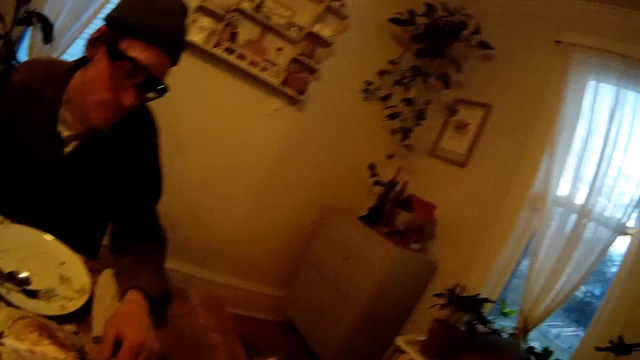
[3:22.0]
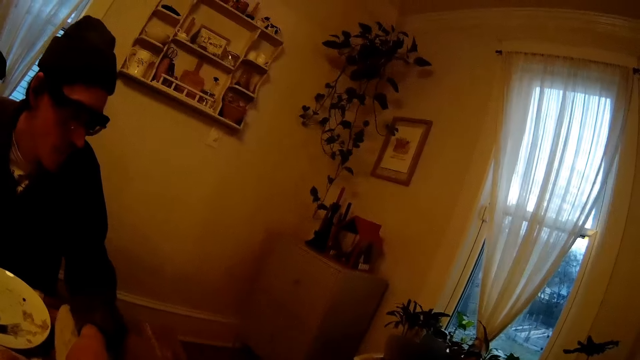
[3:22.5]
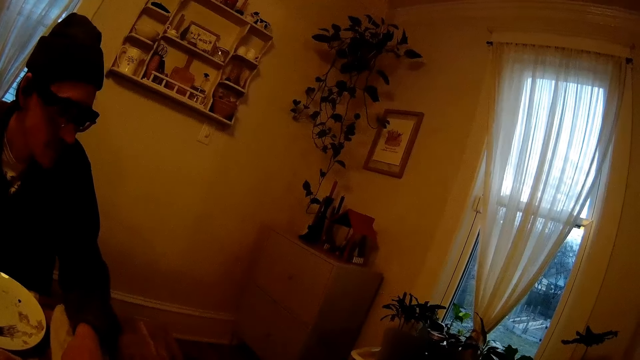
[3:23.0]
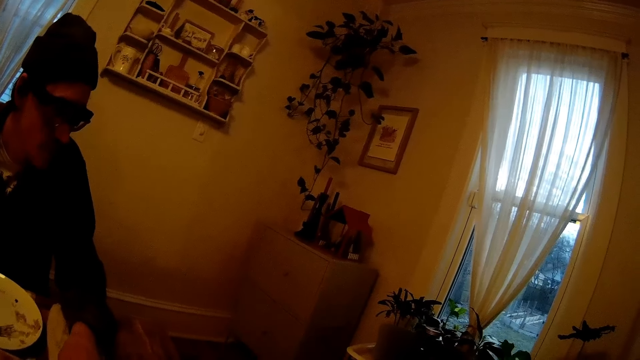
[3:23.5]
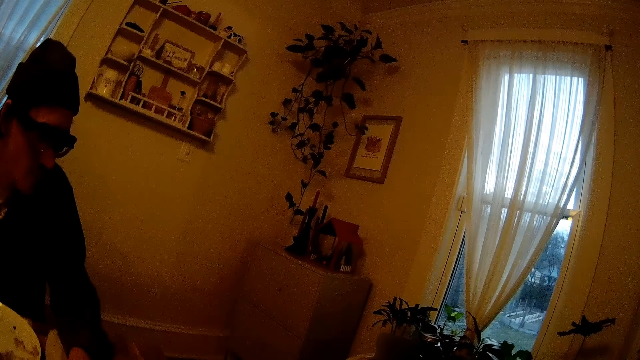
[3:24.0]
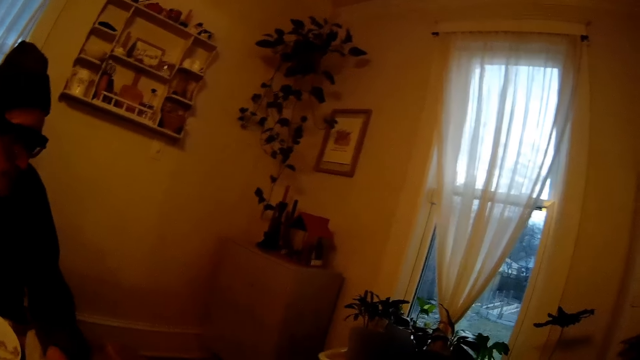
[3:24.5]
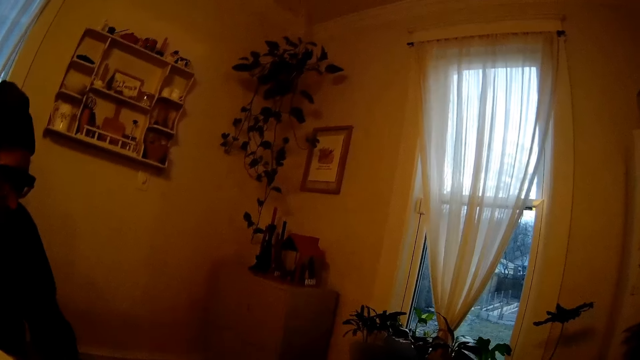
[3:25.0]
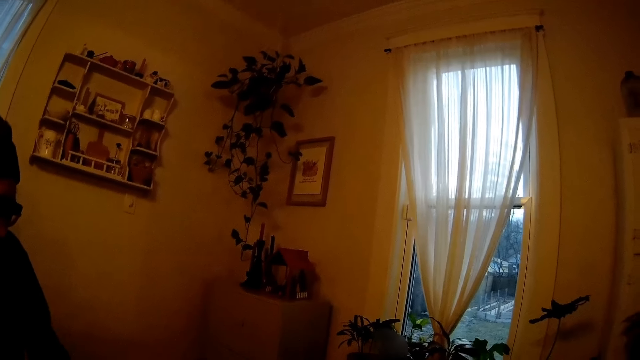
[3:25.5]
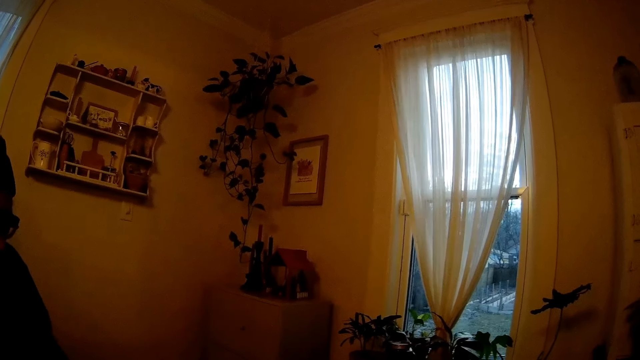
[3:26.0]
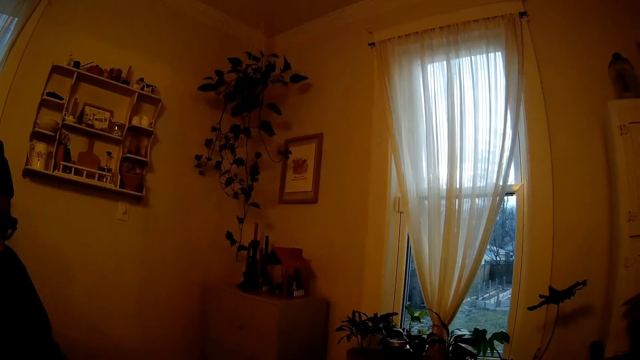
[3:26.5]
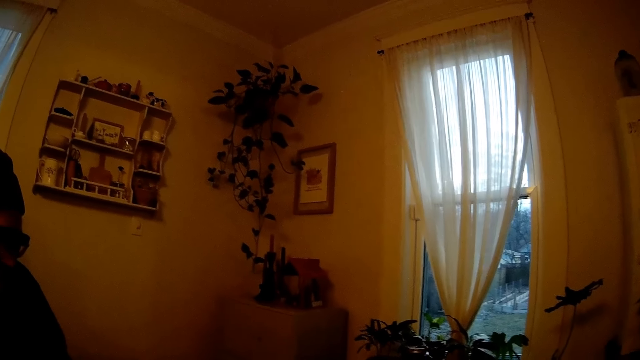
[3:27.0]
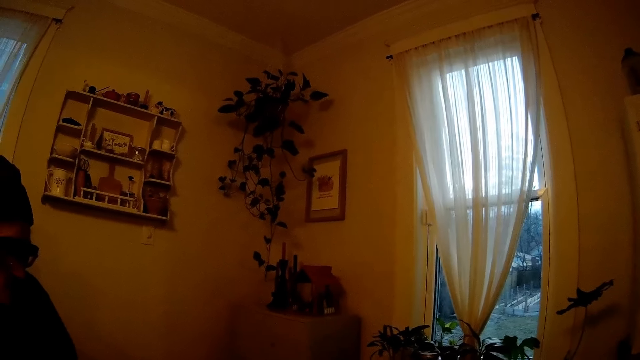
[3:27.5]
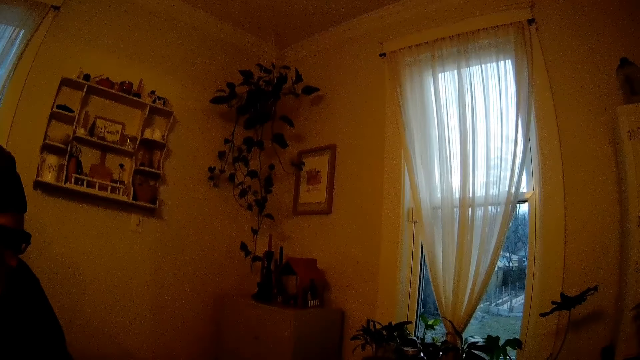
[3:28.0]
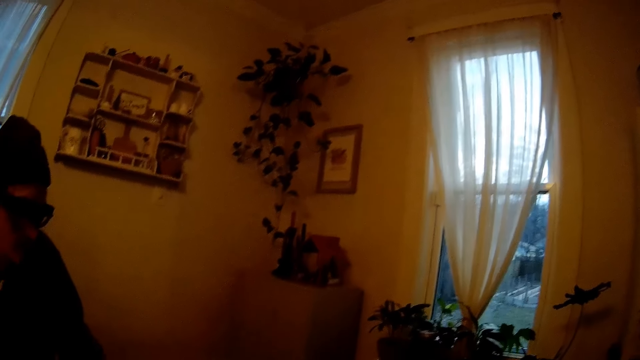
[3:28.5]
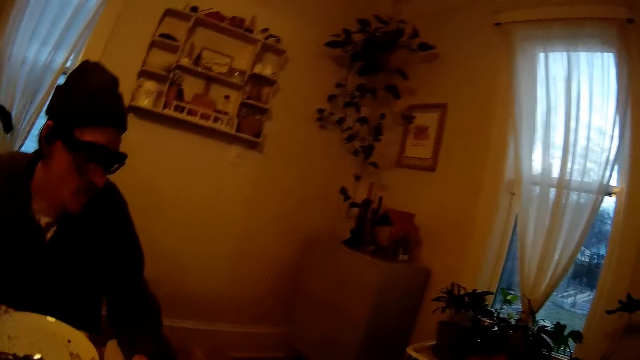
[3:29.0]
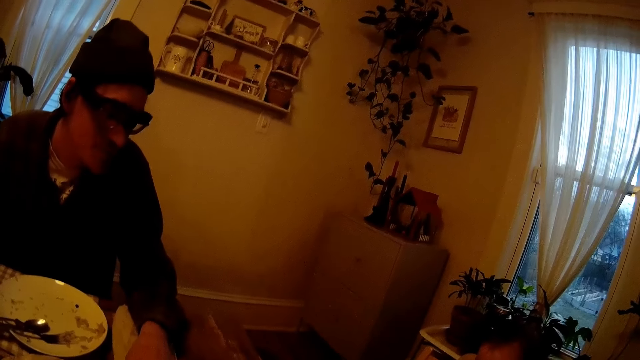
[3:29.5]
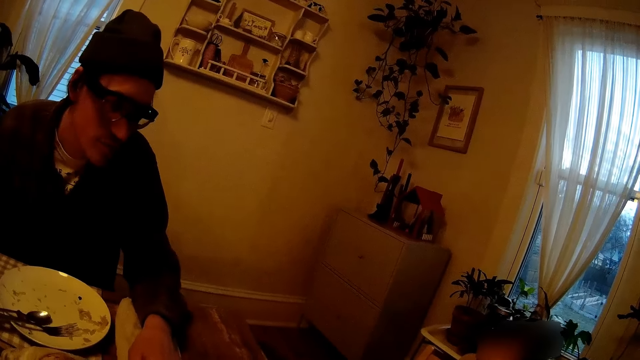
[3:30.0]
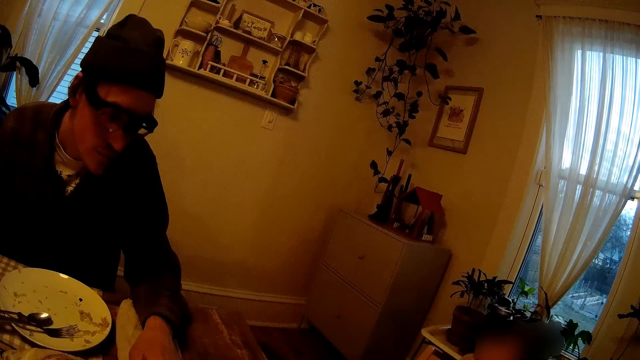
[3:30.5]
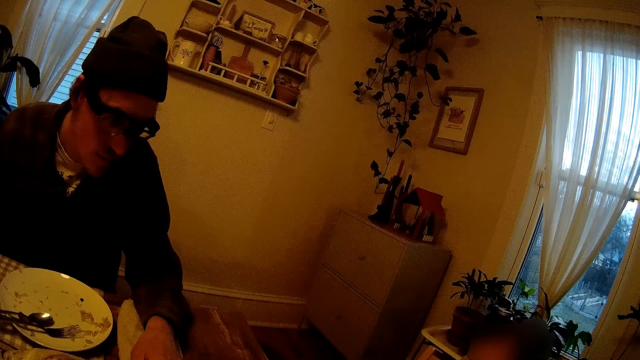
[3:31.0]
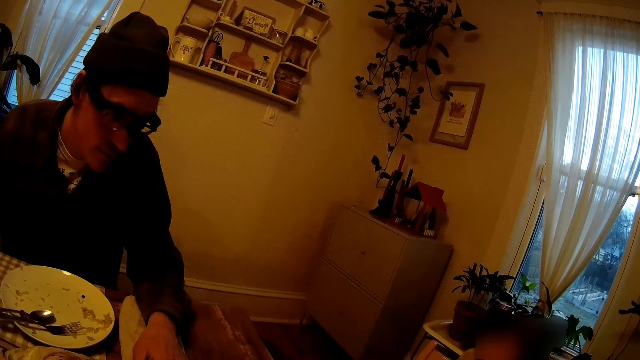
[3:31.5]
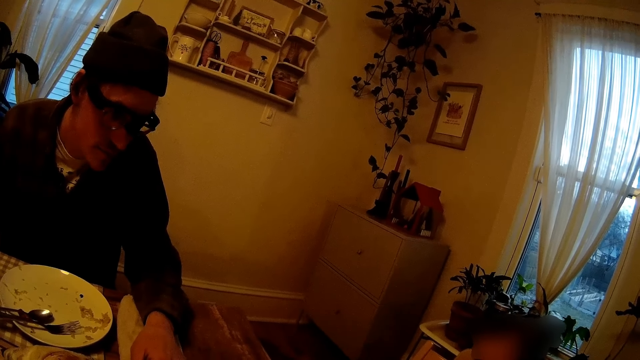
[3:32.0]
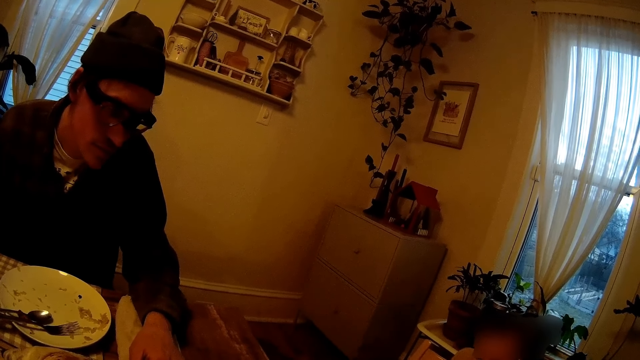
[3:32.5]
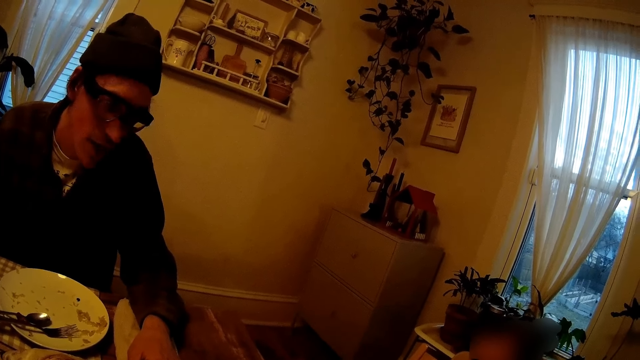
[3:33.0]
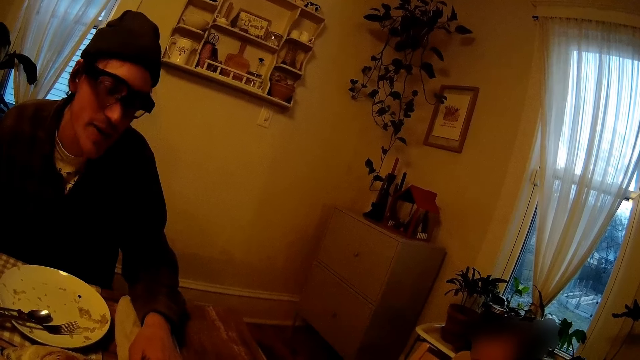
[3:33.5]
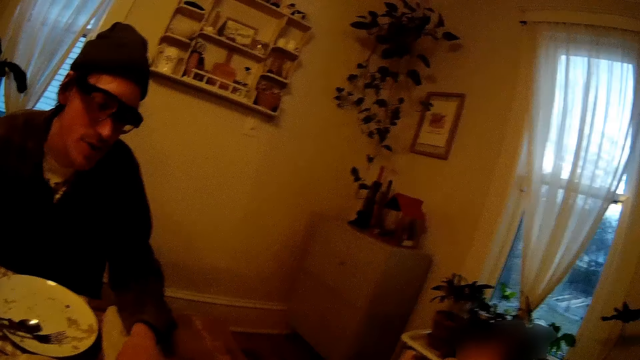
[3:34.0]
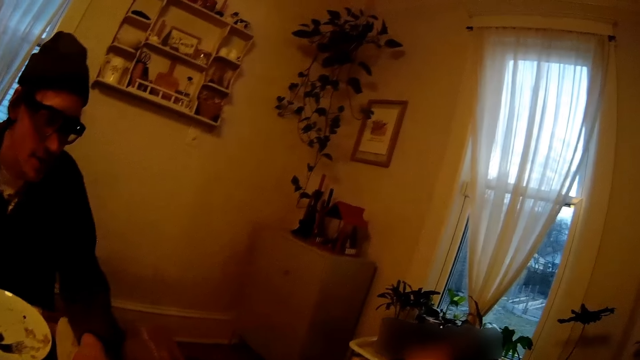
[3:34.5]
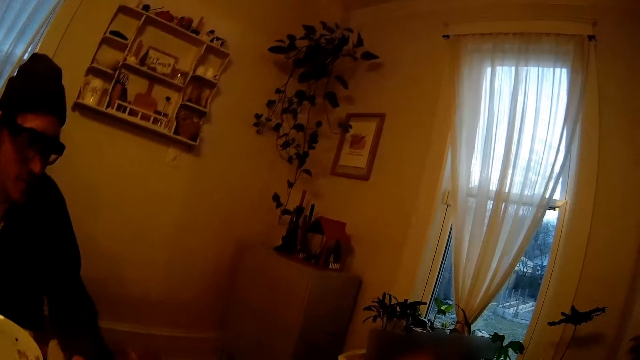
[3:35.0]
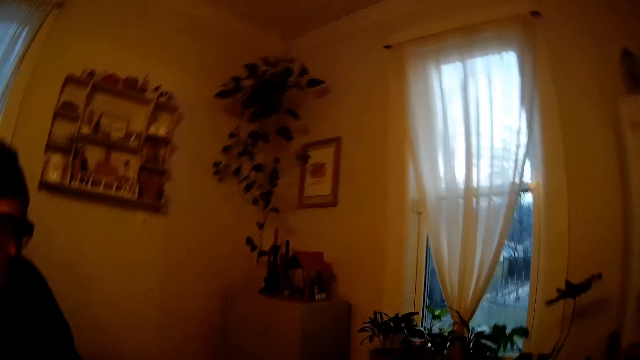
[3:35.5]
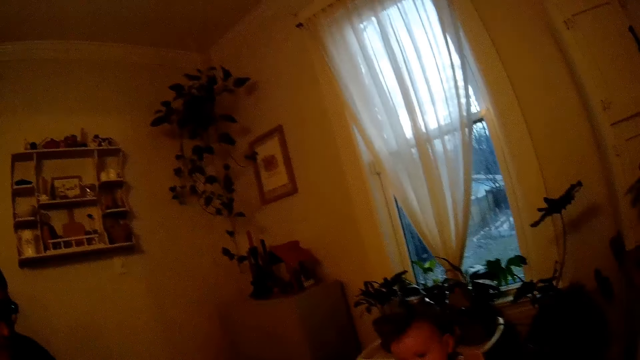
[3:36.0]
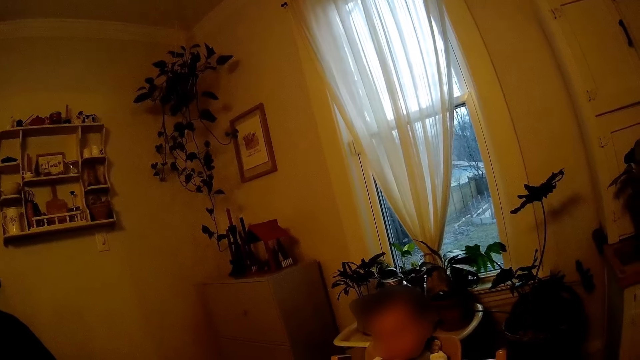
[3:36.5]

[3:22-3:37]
The camera wearer interacts with the man.

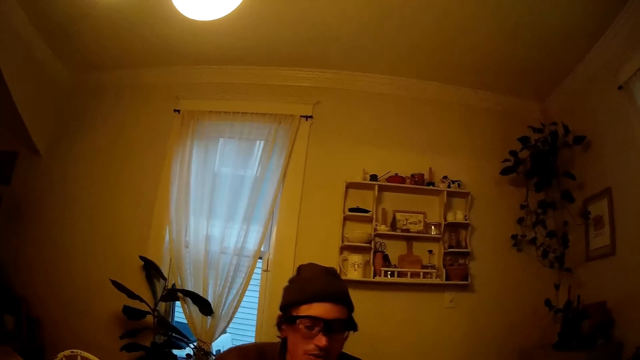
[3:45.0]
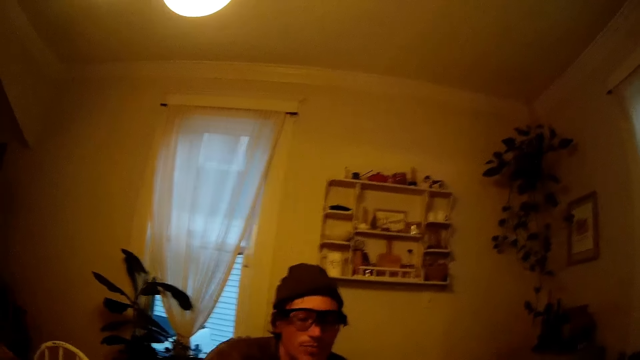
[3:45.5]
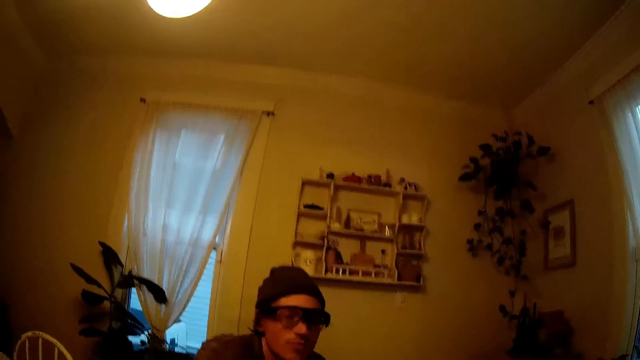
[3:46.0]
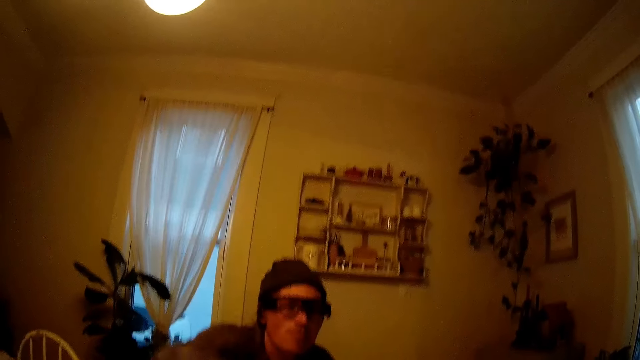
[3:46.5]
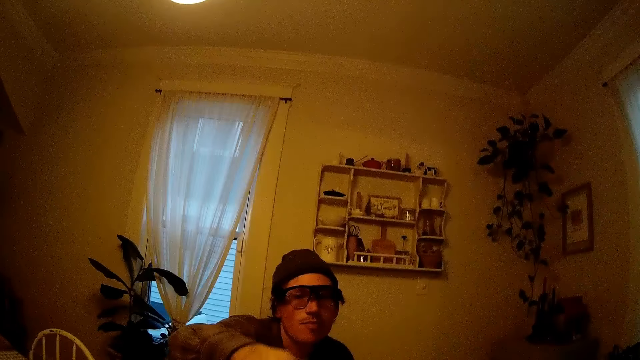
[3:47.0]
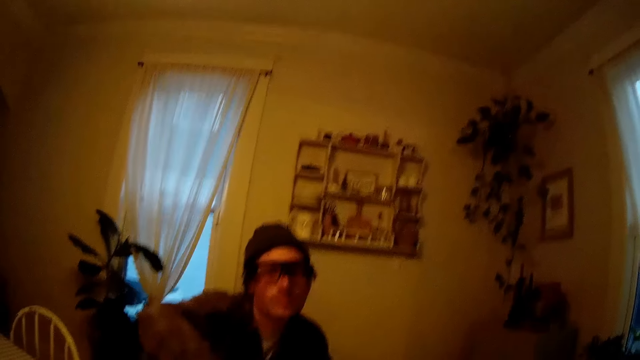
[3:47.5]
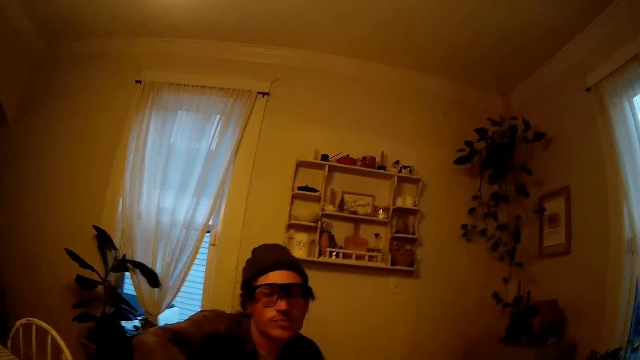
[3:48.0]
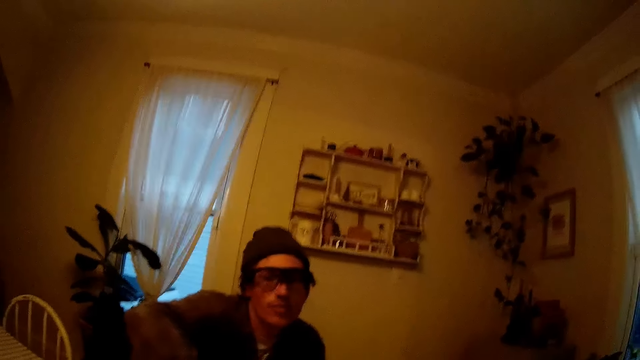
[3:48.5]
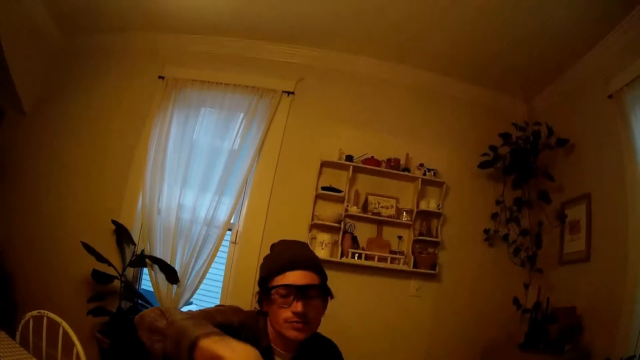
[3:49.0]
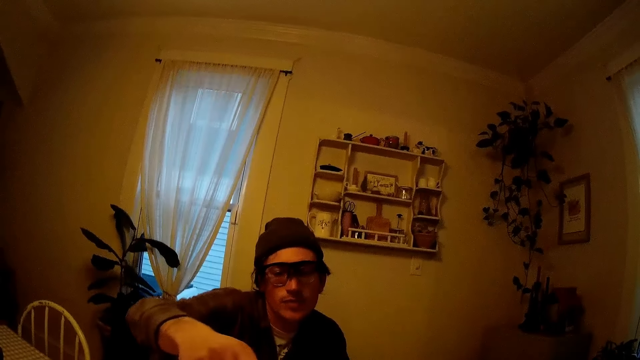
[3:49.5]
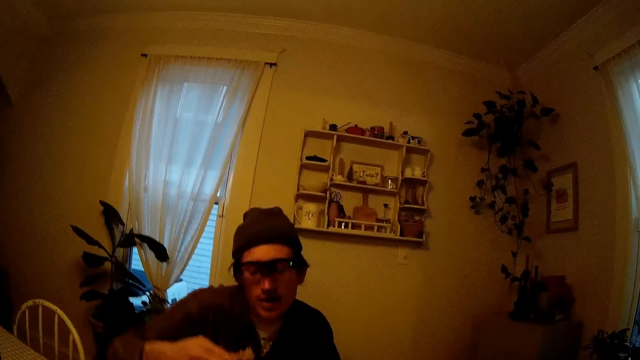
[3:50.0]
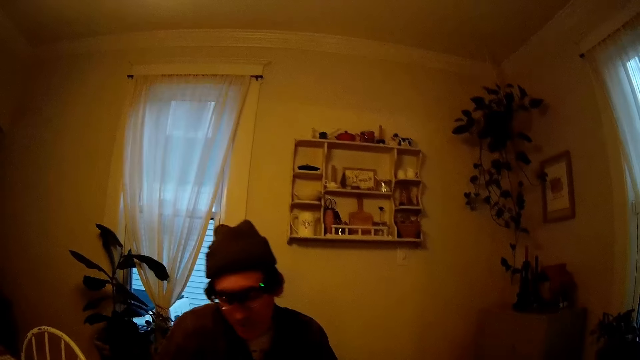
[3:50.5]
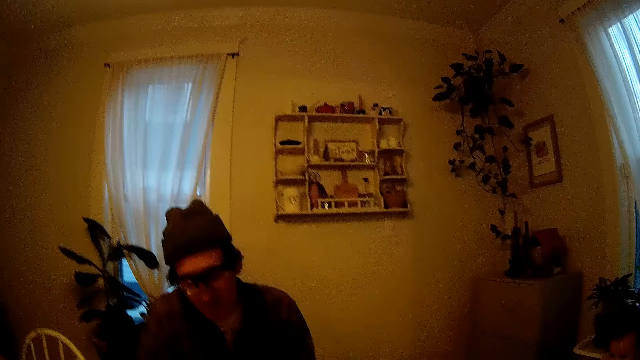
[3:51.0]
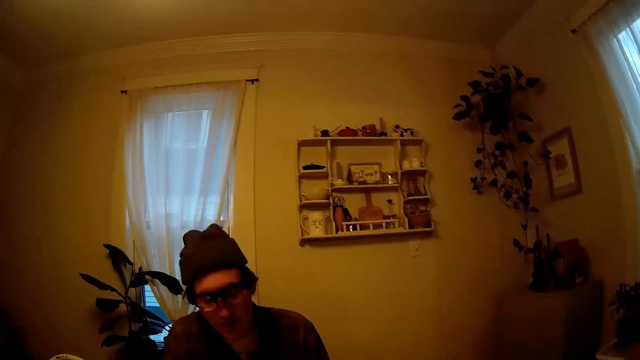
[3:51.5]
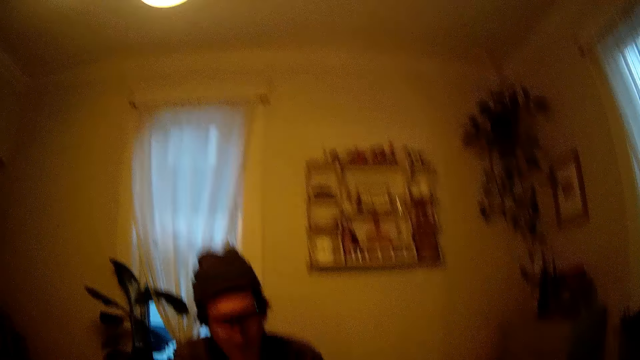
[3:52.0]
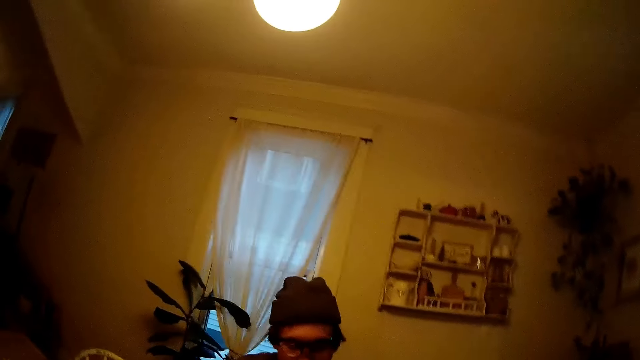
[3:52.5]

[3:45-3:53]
The man picks chips from the bag of chips with his right hand.
